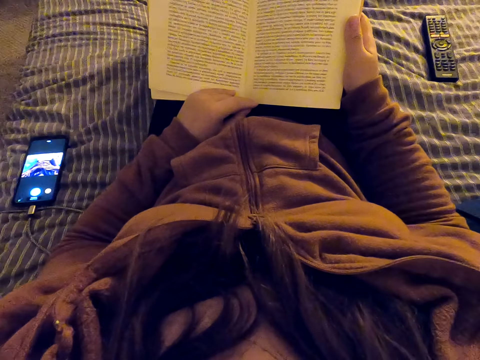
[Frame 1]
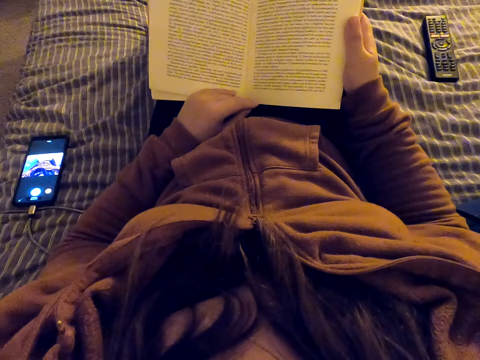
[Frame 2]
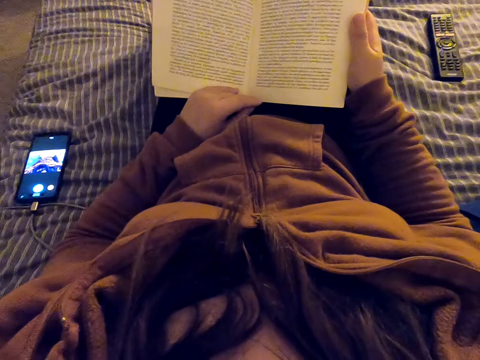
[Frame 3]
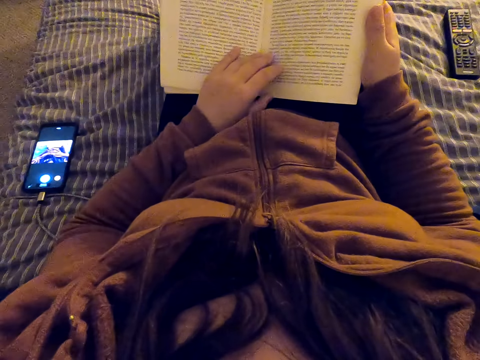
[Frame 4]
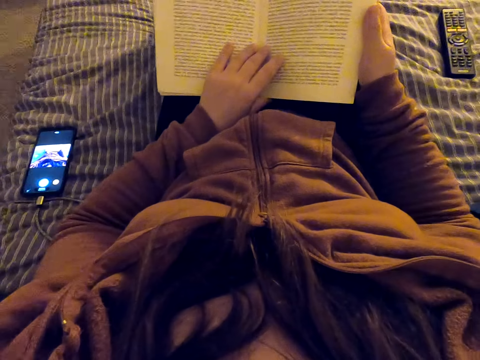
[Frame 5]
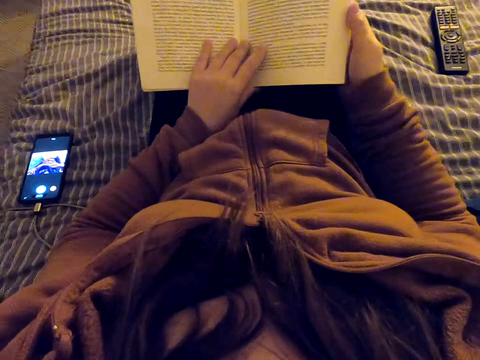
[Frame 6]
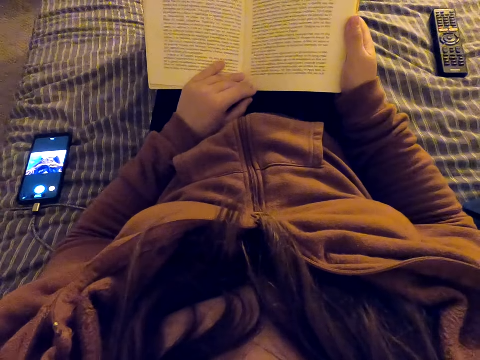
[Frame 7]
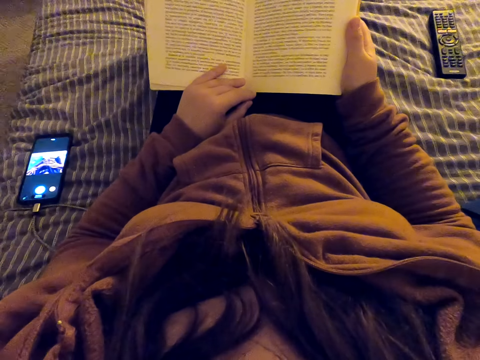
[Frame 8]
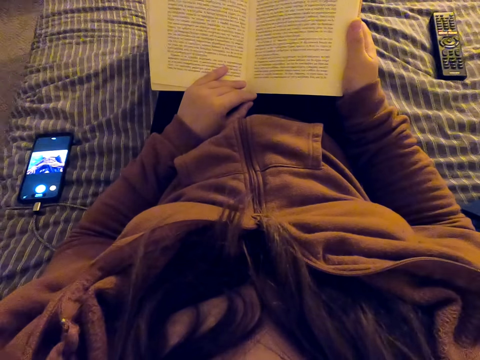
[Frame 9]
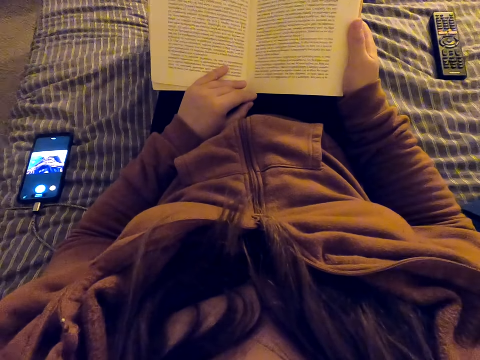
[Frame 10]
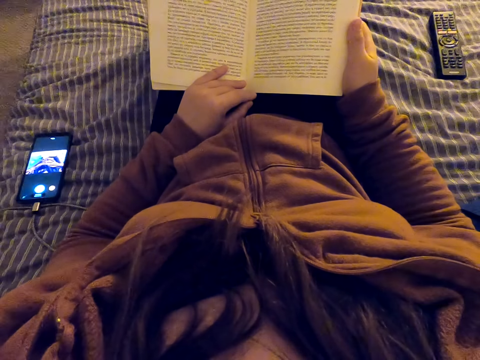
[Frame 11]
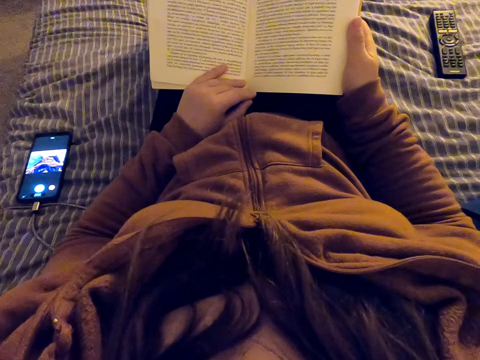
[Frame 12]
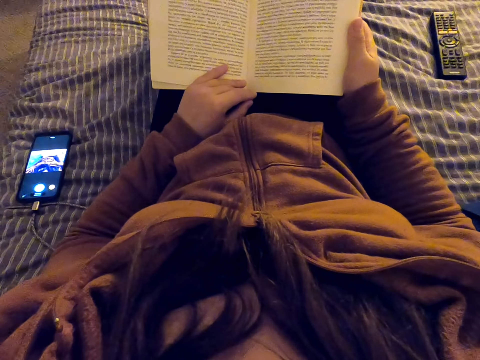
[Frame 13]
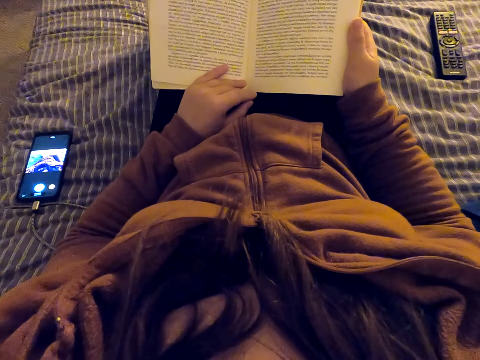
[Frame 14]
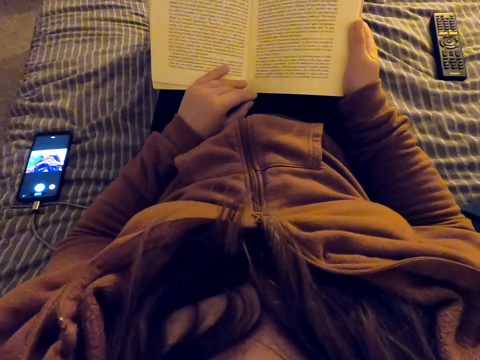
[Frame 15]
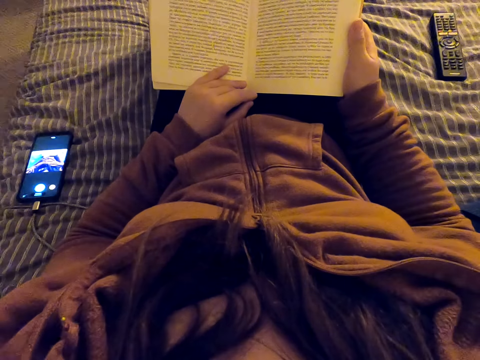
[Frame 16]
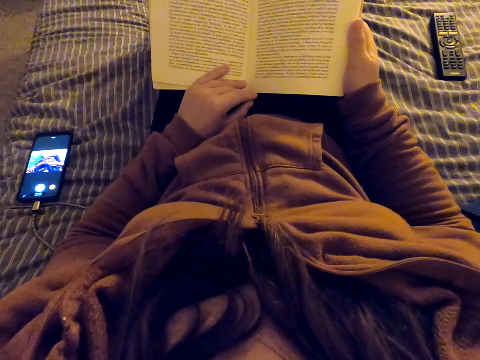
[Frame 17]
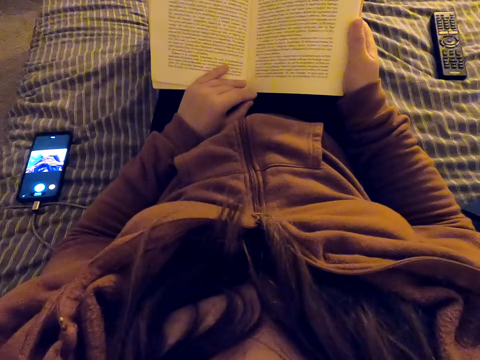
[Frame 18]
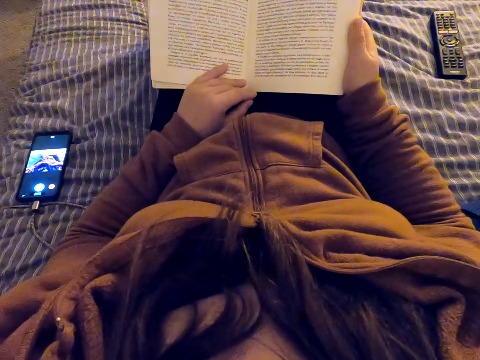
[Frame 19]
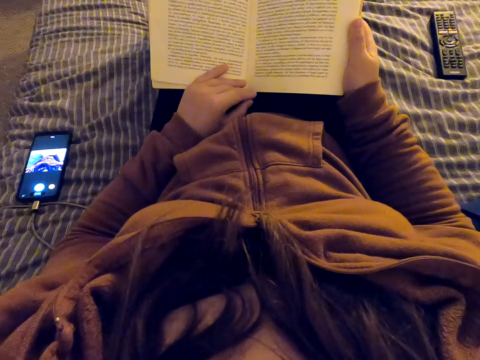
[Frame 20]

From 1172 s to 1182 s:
The camera wearer moves the left hand. They straighten a hand. They lift the book. They read the book.

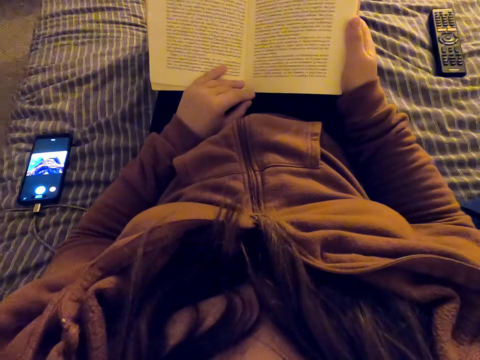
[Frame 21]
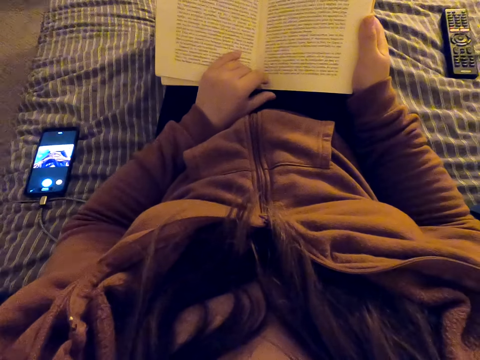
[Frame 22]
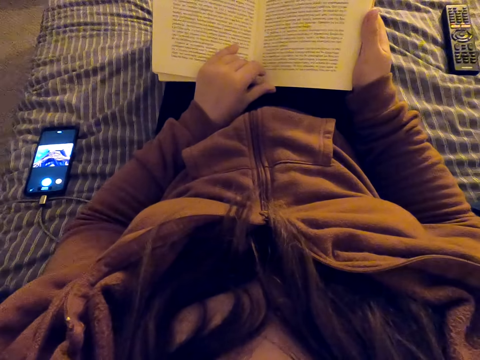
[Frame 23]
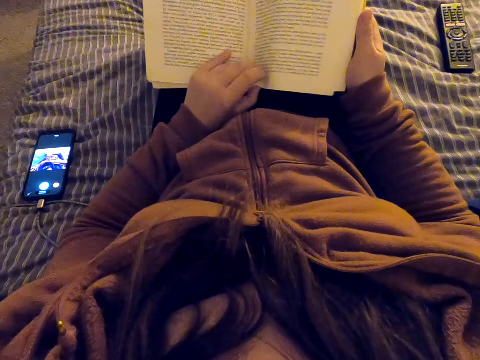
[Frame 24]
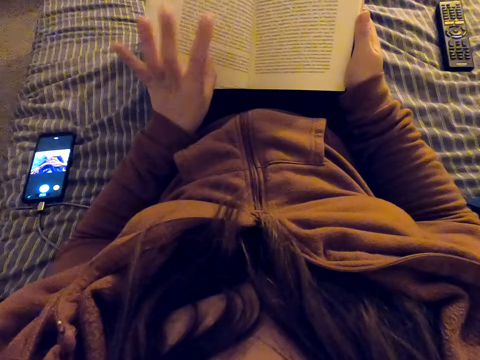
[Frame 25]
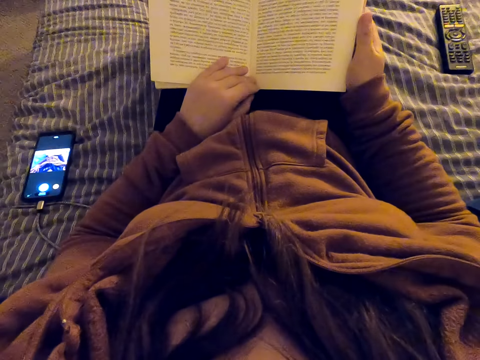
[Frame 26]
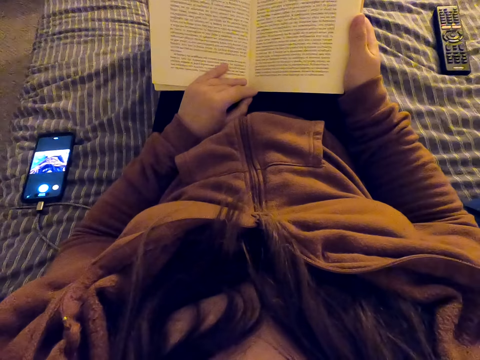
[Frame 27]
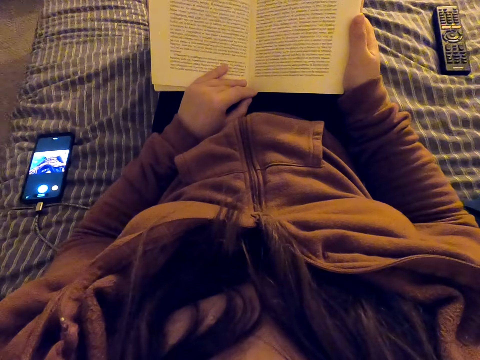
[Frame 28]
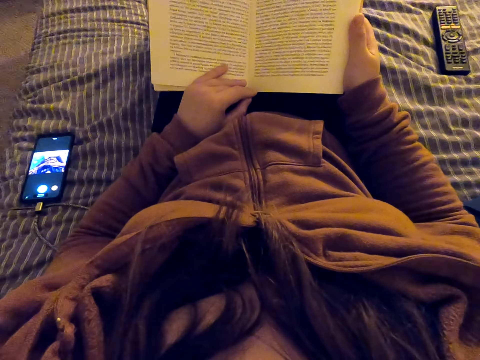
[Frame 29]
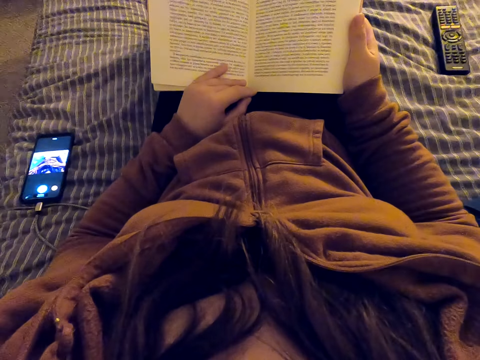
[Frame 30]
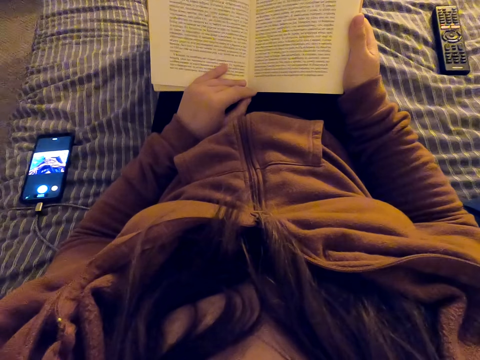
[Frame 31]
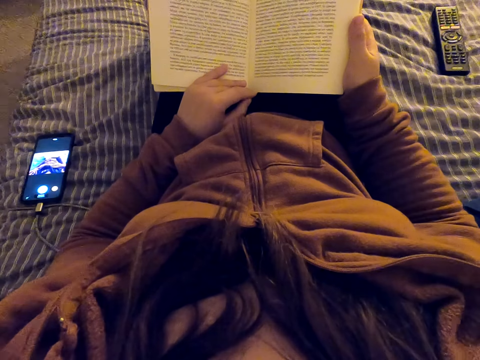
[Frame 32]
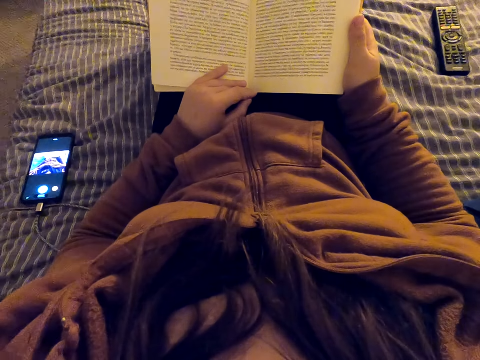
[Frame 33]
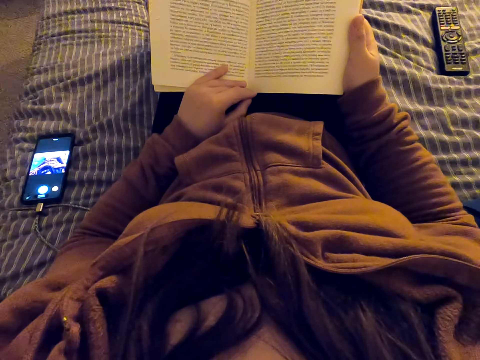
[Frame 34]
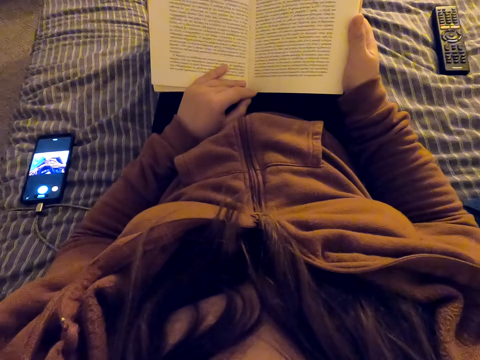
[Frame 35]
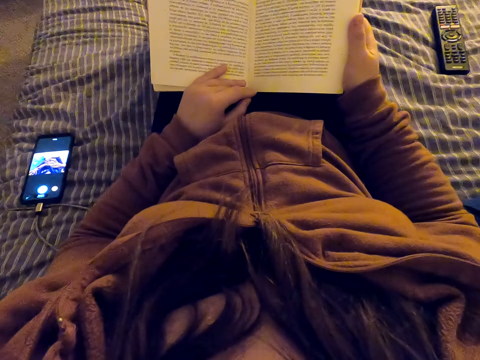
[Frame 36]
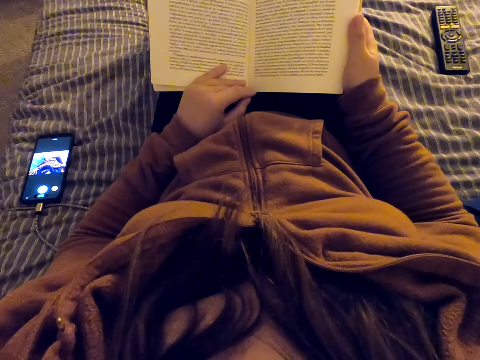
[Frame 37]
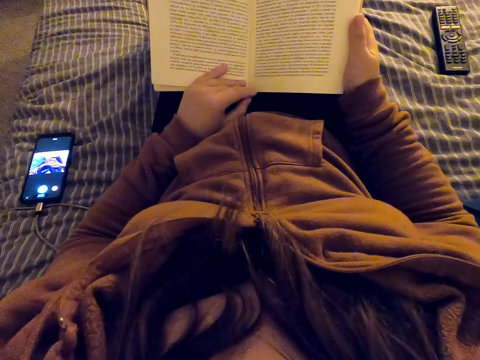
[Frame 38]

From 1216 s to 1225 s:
The camera wearer turns a page of a book. They read the book.

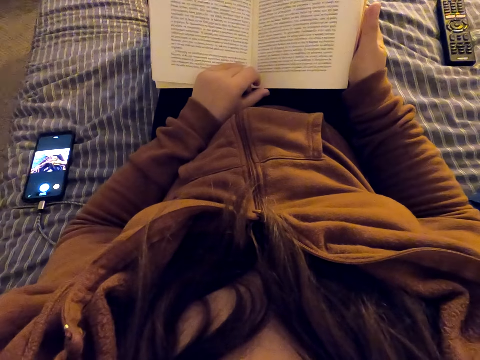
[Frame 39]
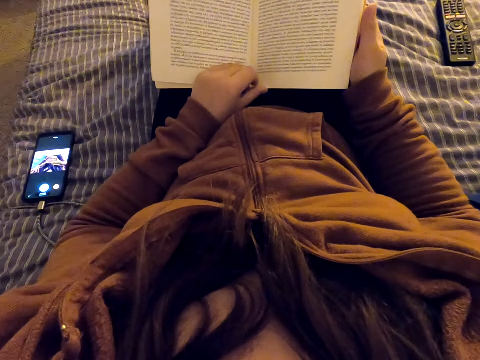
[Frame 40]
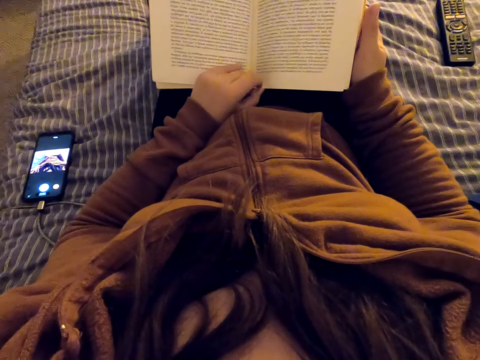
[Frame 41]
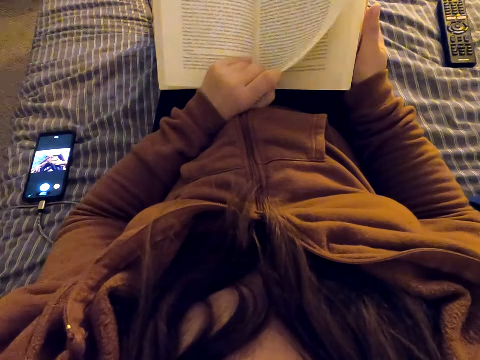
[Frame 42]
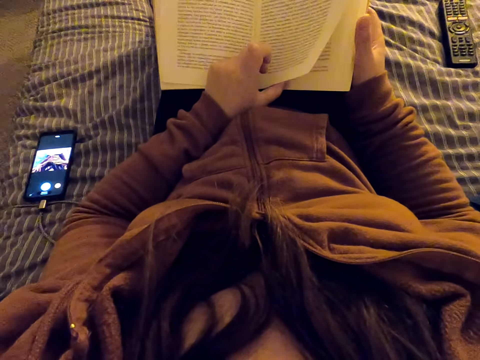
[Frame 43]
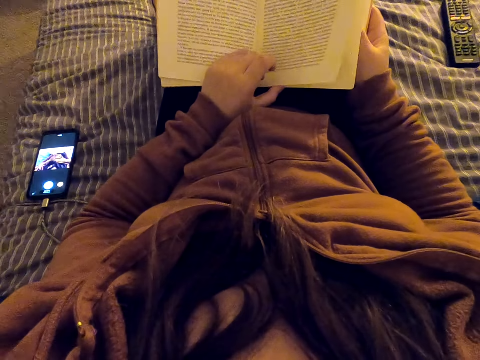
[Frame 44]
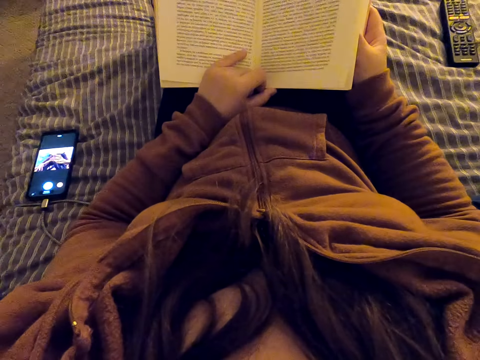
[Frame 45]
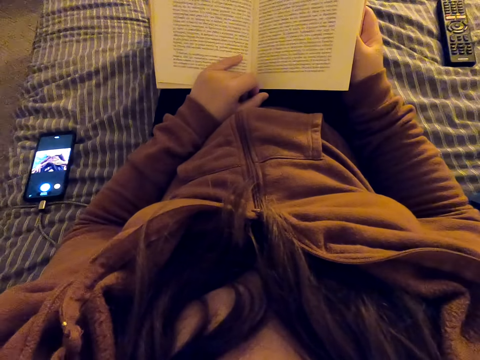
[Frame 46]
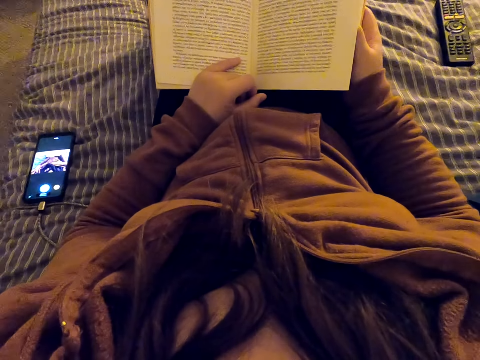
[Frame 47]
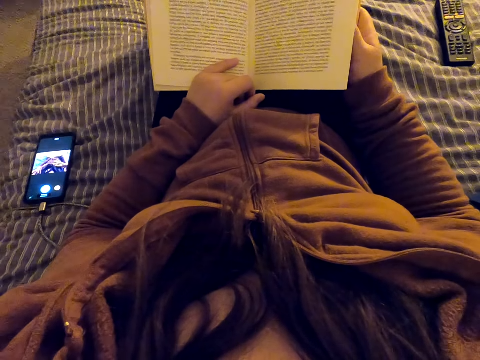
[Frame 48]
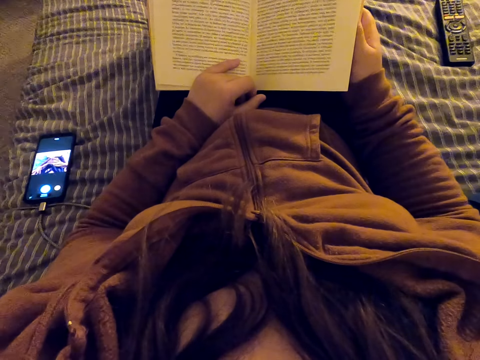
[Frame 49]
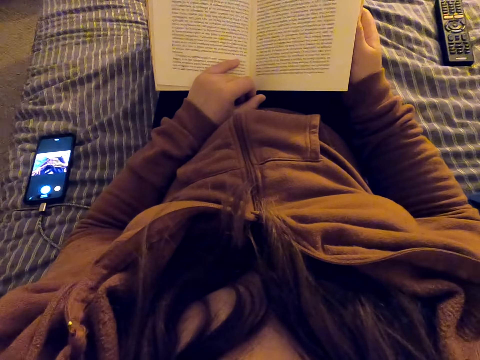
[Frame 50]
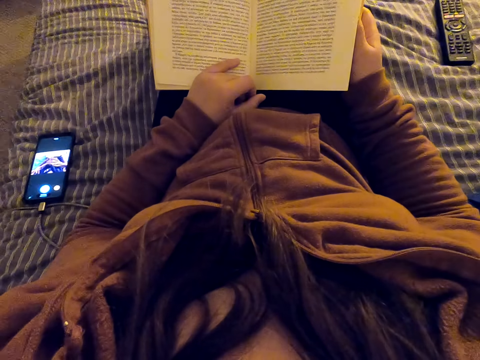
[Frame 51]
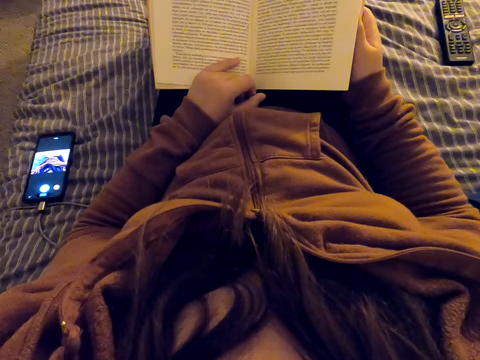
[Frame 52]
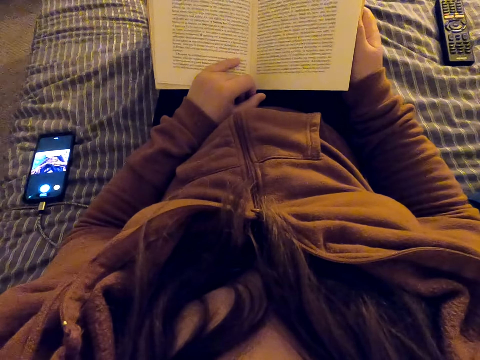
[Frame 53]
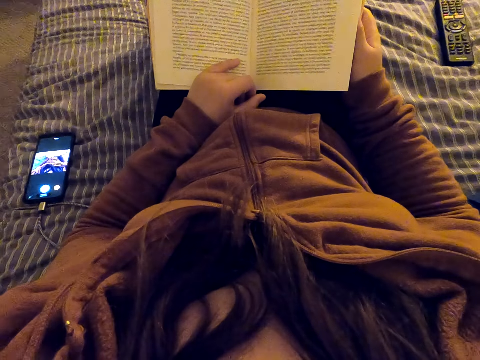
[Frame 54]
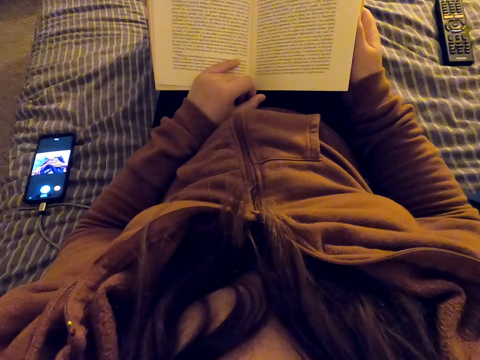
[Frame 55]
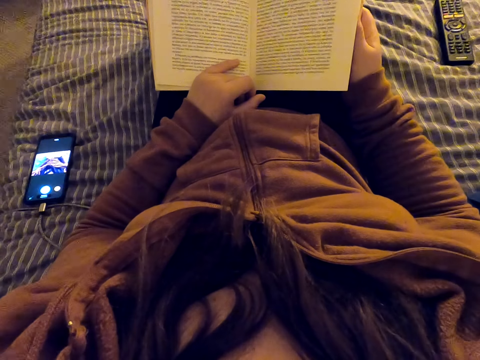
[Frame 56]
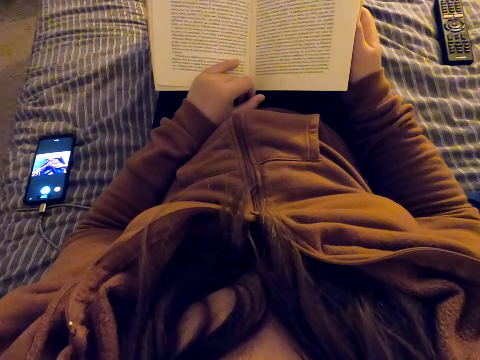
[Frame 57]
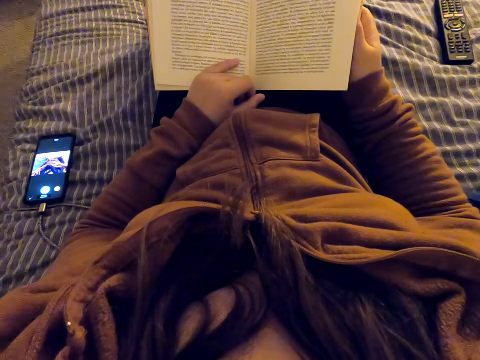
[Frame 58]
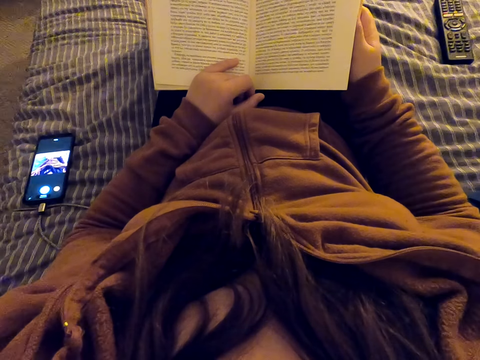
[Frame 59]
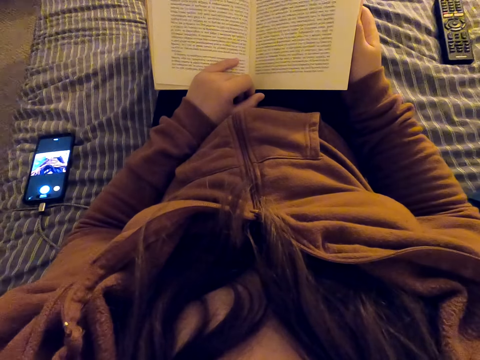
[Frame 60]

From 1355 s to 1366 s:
The camera wearer lifts a page. They align the page of a book. They put the right hand thumb between the pages. They read the book.
